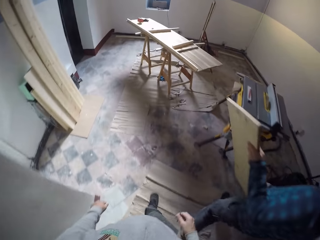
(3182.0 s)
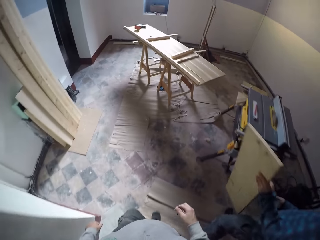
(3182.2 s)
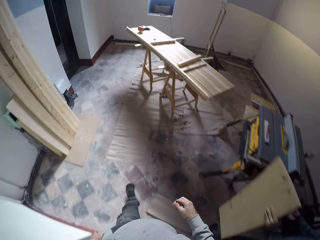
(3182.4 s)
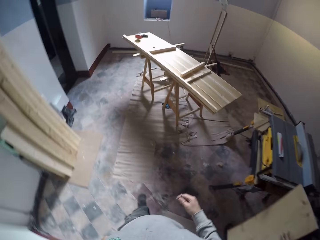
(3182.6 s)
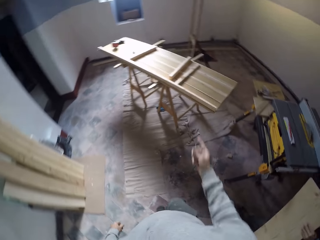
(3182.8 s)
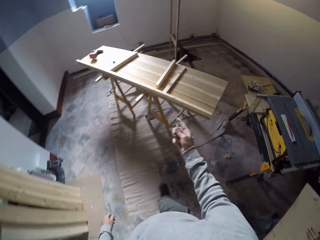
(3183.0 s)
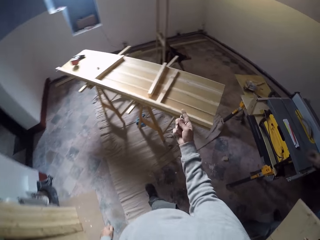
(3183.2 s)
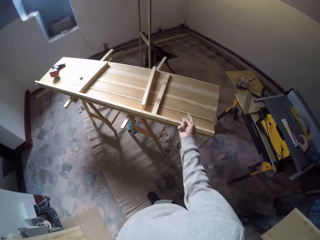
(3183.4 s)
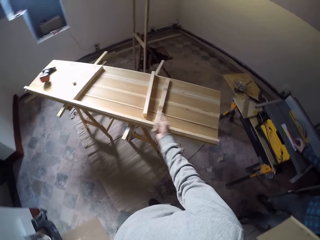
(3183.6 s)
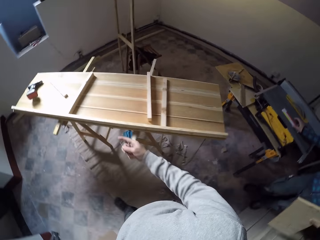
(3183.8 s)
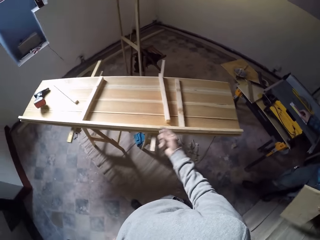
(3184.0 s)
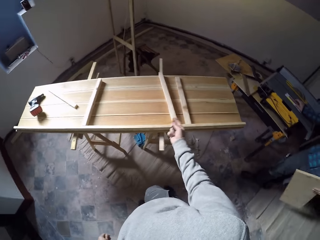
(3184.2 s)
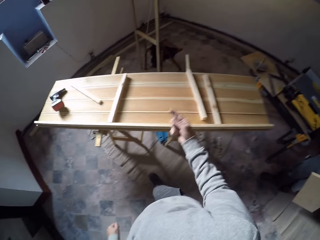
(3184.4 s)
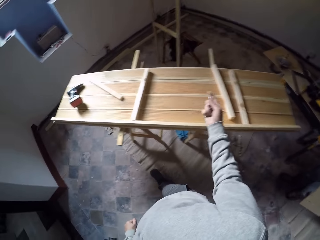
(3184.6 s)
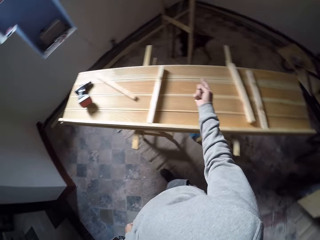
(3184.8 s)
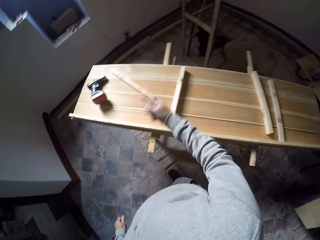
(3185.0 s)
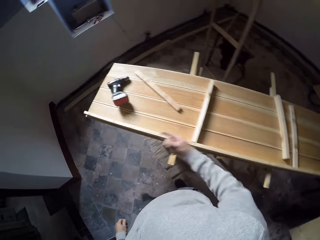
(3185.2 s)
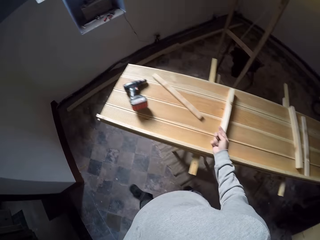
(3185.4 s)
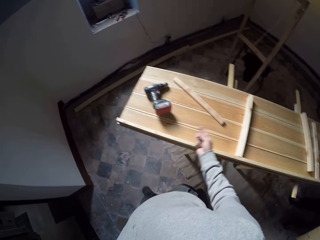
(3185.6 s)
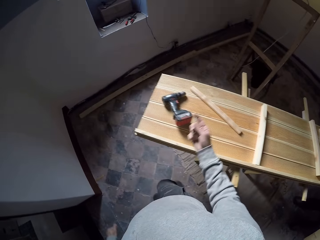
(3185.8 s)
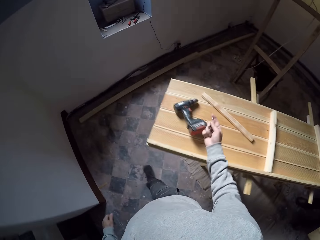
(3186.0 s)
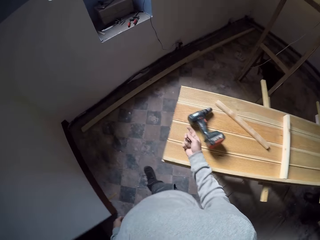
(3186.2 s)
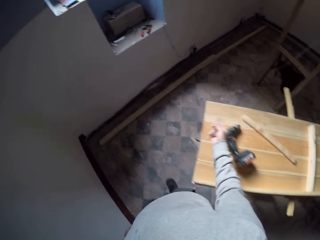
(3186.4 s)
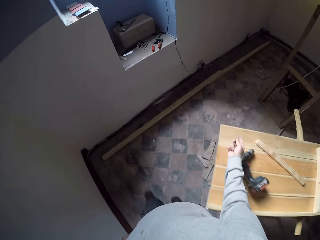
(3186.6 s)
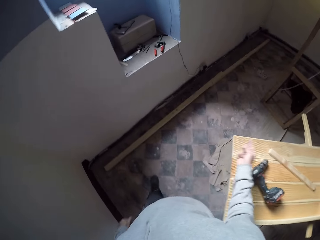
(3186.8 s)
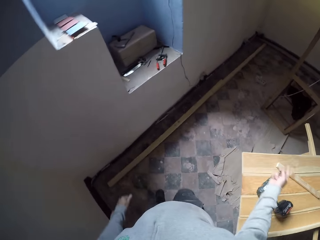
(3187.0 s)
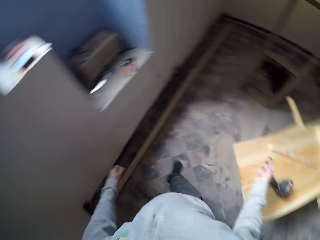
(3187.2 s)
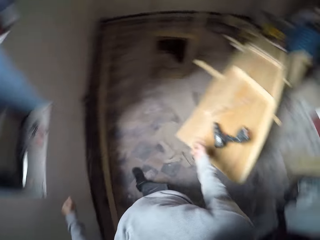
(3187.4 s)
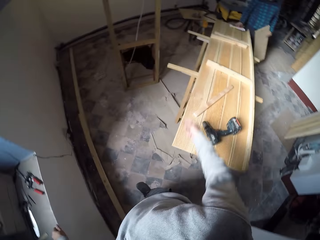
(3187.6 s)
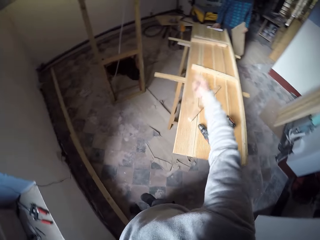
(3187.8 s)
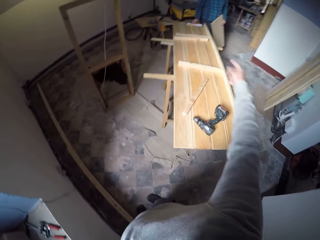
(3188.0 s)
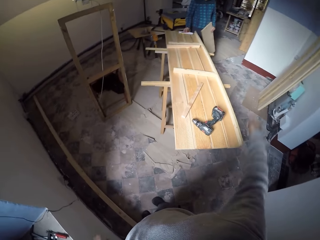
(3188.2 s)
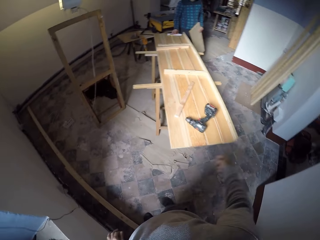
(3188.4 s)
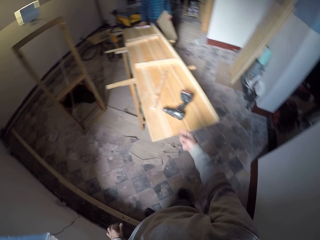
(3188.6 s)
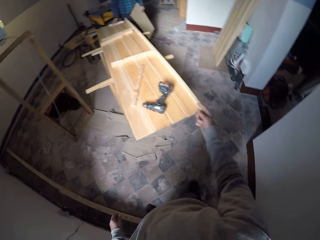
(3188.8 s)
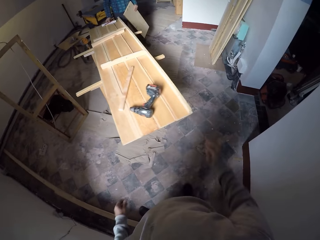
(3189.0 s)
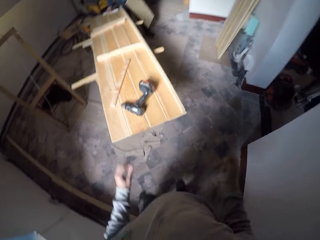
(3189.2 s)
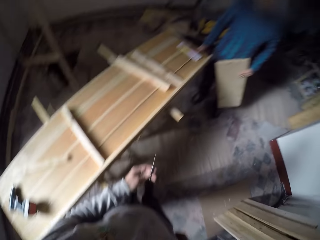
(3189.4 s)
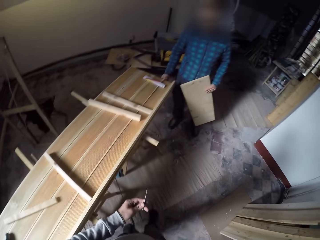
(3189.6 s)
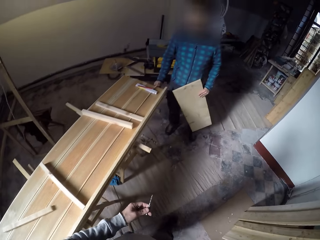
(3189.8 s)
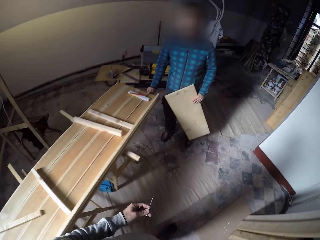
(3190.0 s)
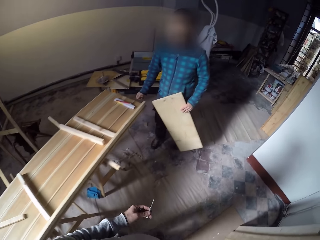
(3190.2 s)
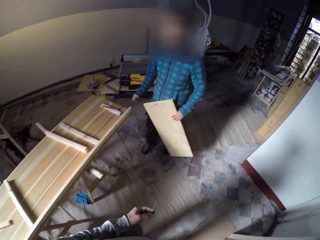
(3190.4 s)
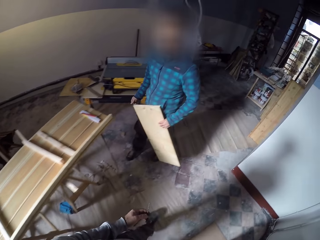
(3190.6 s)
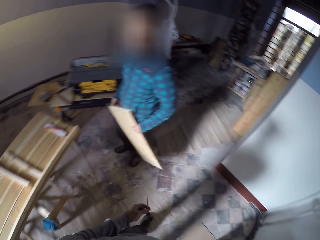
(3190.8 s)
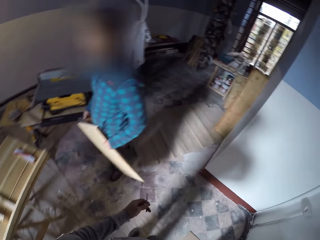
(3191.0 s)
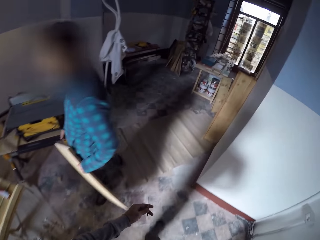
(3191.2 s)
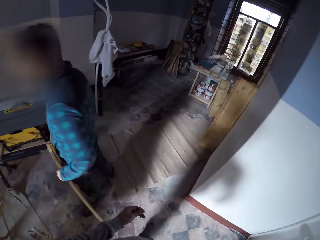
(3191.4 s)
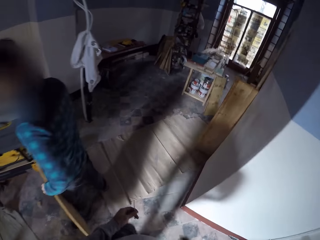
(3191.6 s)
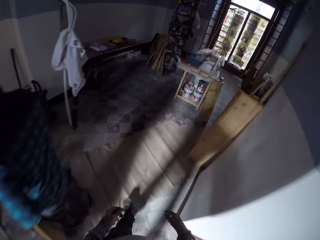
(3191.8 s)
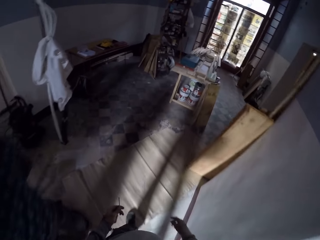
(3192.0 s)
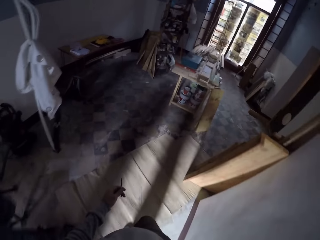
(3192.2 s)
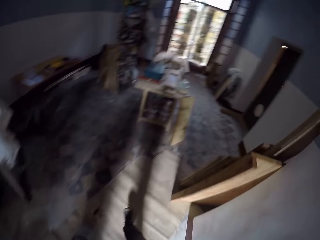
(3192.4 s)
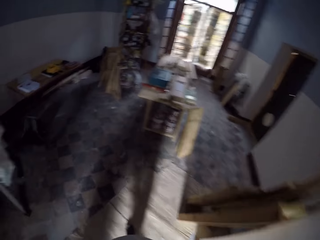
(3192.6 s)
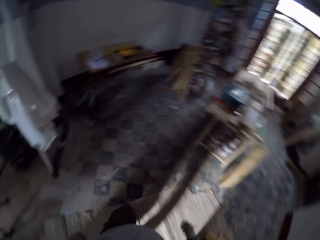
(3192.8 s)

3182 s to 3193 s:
The camera wearer gestures out. They point at a wood. They converse with a man. They hold a drill bit.

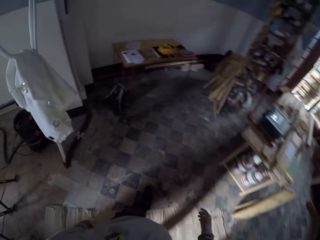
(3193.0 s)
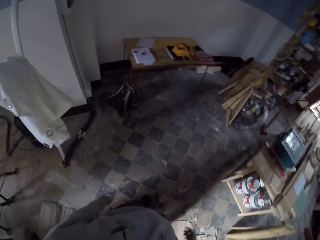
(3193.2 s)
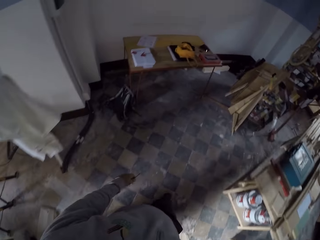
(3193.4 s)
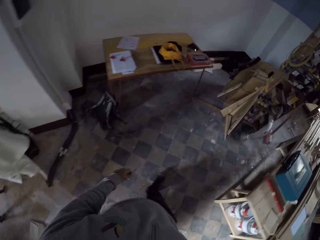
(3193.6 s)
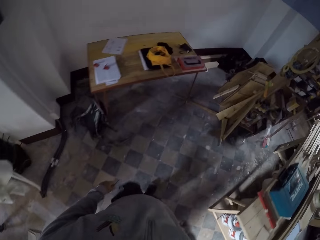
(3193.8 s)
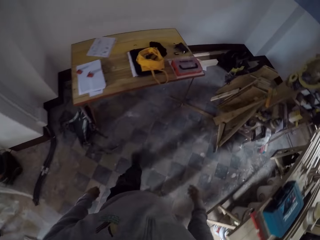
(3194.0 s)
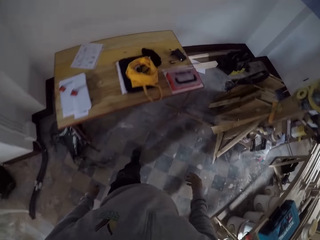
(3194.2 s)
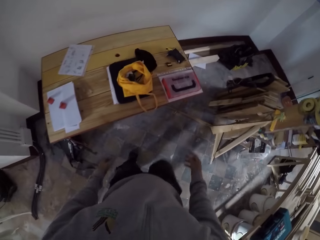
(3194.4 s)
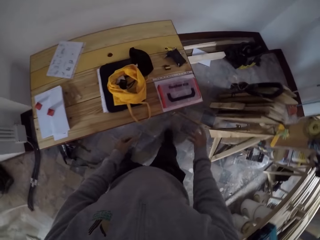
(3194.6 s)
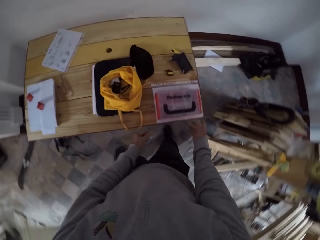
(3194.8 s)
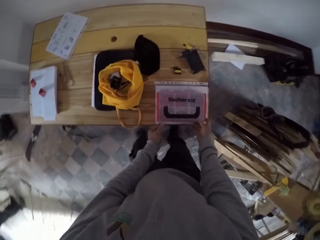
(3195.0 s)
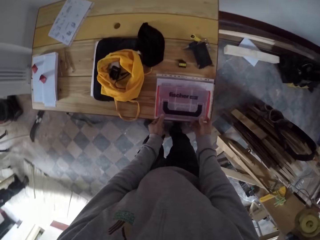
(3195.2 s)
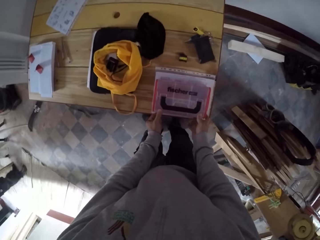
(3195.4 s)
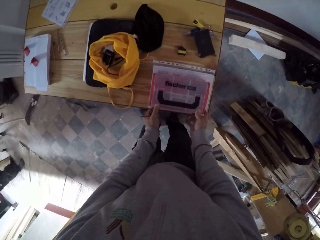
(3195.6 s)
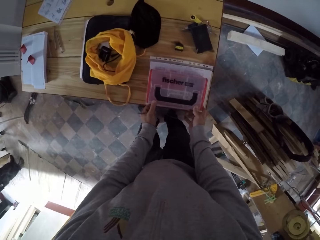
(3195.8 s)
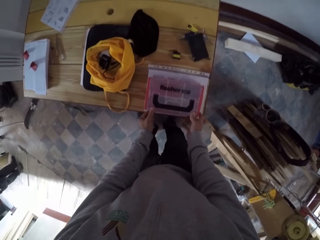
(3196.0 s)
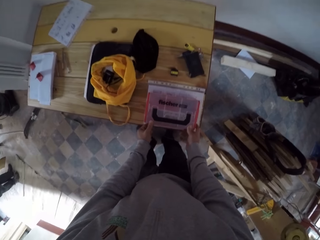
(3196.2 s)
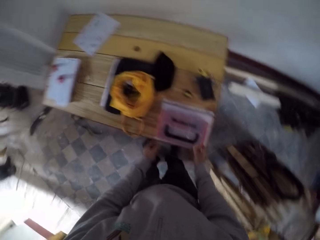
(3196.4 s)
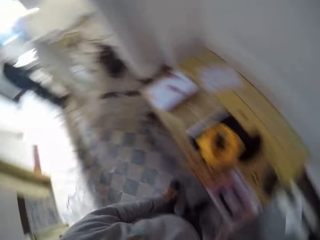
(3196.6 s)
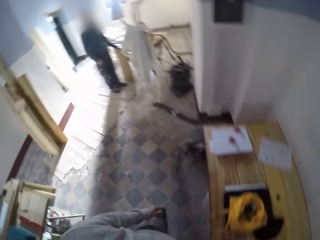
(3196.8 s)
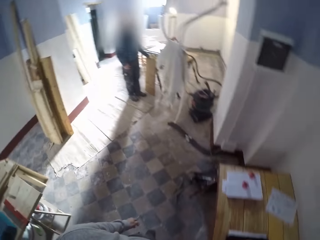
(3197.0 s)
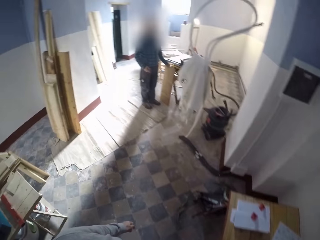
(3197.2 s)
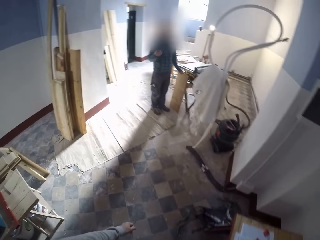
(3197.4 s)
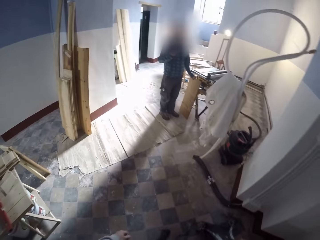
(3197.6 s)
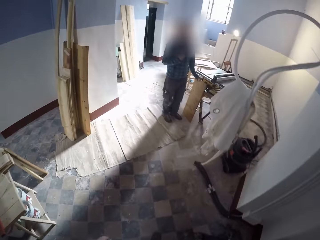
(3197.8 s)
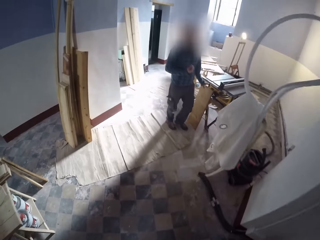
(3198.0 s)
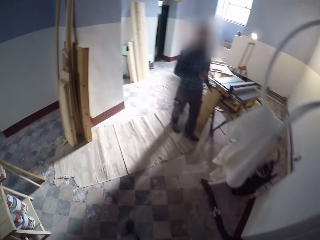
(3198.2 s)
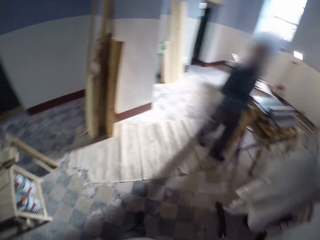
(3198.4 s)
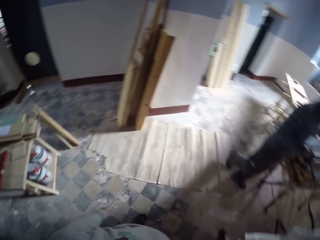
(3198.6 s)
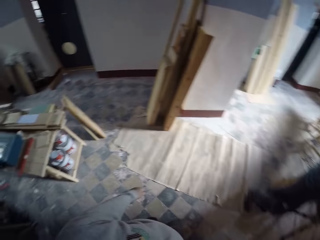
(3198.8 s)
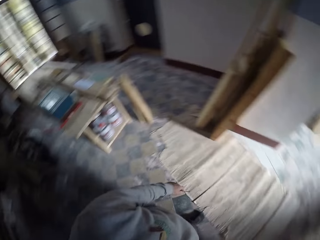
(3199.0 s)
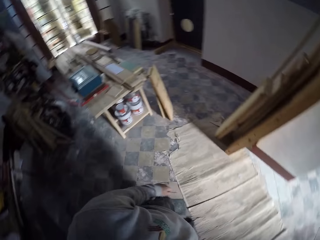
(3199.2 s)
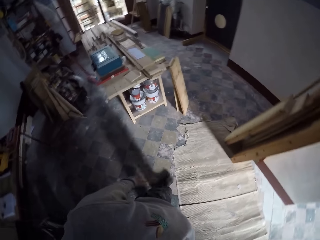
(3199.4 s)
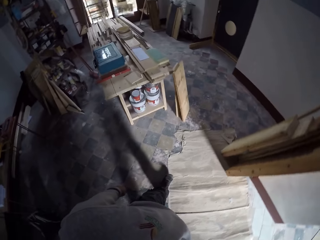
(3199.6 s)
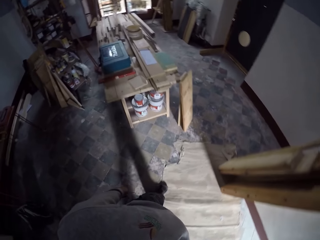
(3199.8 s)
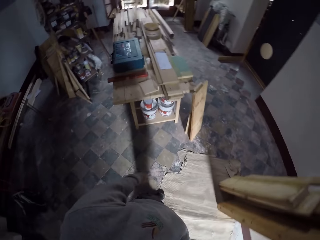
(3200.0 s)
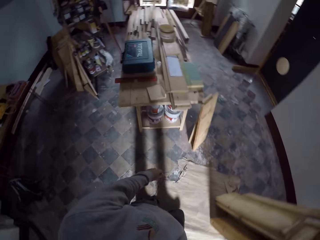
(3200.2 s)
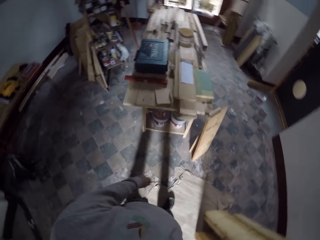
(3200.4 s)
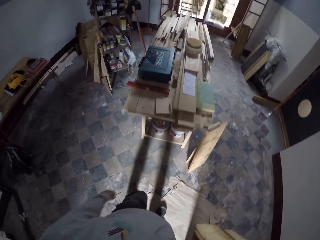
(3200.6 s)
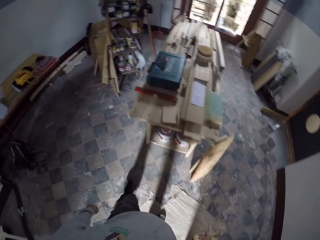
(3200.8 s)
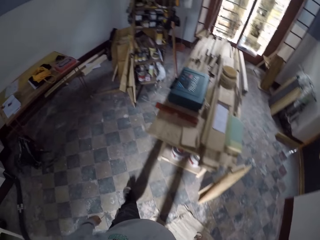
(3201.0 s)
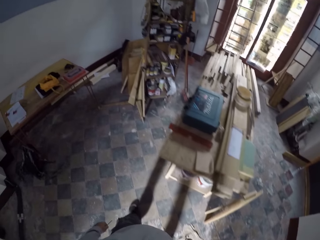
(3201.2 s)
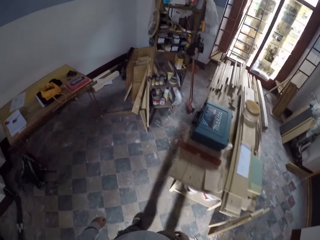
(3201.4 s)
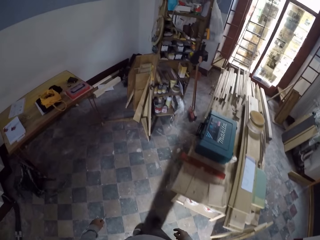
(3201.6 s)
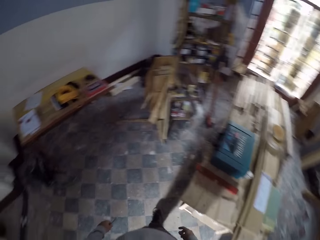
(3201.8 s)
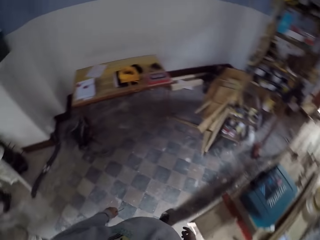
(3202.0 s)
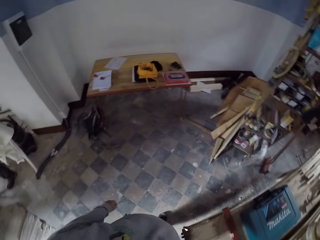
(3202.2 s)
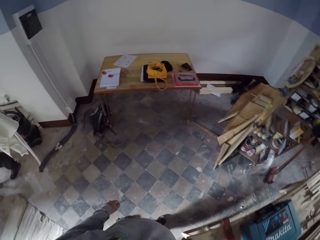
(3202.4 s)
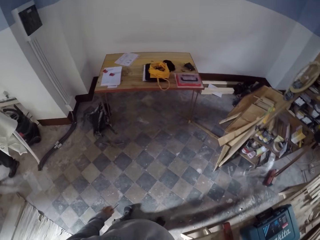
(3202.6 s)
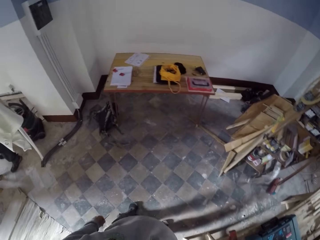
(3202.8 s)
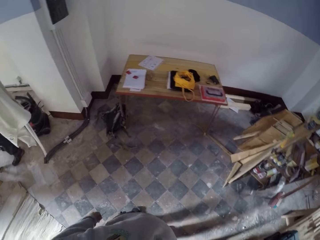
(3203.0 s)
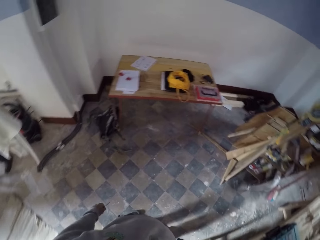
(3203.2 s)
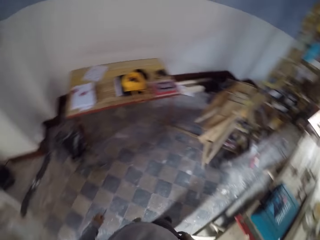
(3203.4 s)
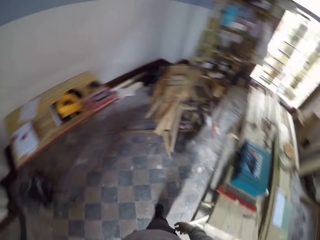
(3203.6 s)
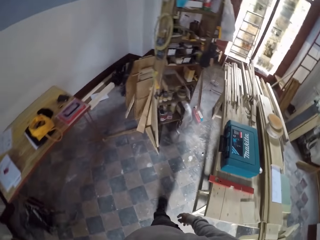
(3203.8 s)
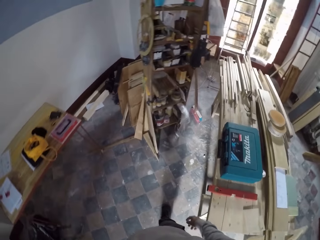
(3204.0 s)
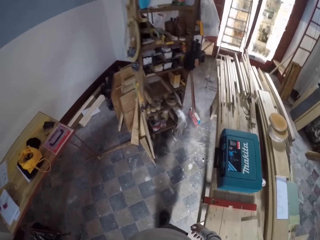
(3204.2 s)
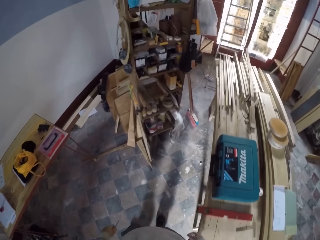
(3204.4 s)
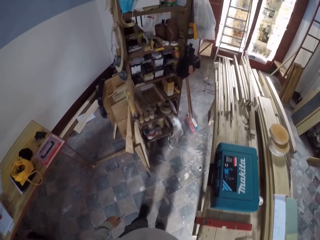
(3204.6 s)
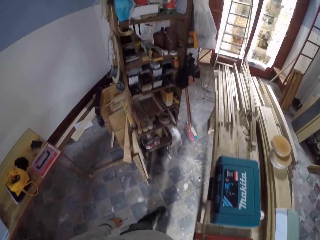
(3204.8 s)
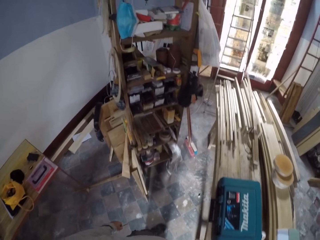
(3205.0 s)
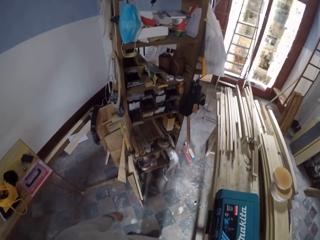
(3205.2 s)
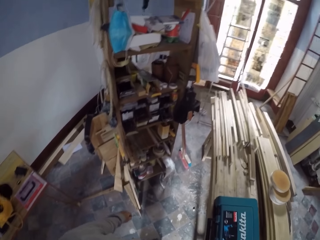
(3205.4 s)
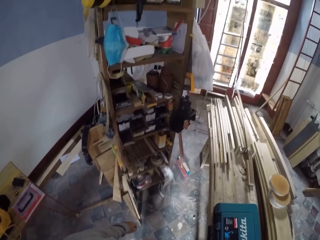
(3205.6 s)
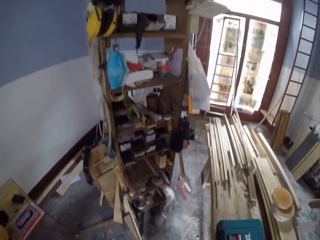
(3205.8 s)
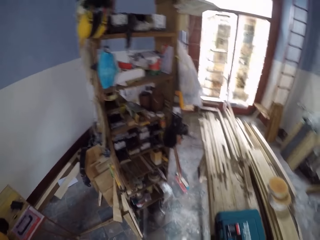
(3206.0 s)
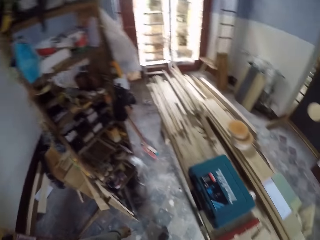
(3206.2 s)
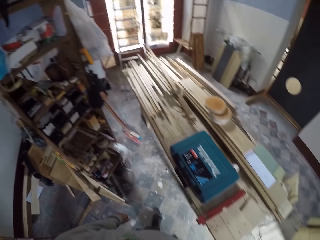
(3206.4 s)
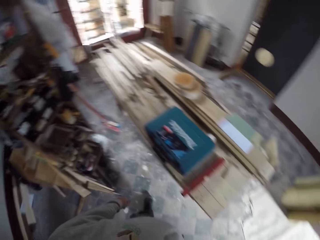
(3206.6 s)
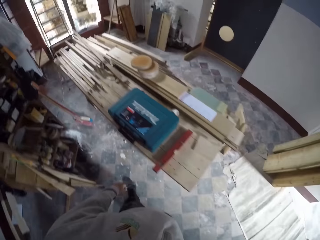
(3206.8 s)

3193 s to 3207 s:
The camera wearer walks towards a table. They touch a safe box on the table. They look at a man. They walk in the house. They walk towards the man. They look around.
